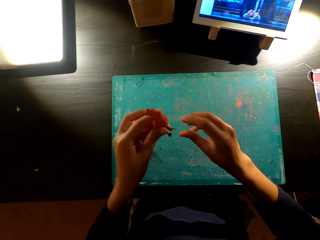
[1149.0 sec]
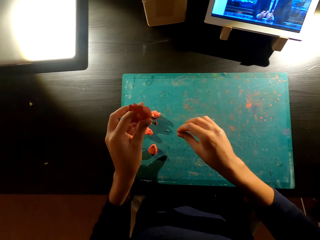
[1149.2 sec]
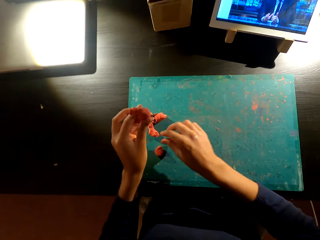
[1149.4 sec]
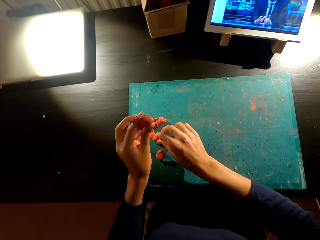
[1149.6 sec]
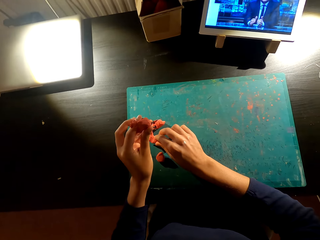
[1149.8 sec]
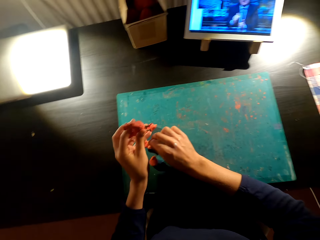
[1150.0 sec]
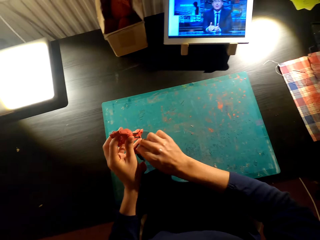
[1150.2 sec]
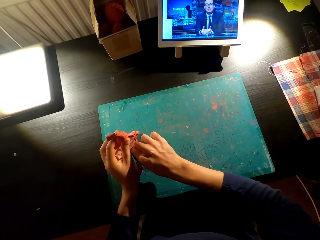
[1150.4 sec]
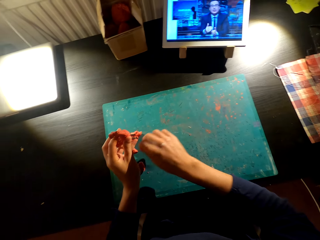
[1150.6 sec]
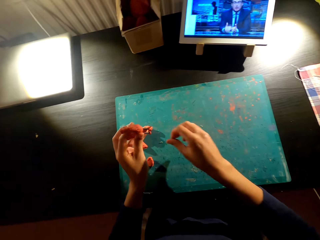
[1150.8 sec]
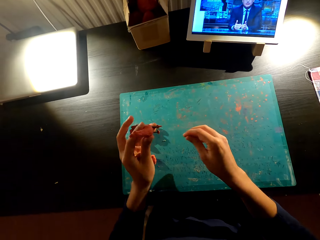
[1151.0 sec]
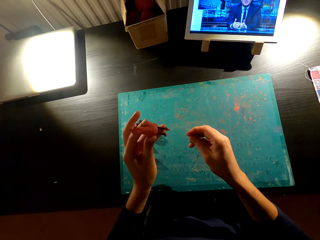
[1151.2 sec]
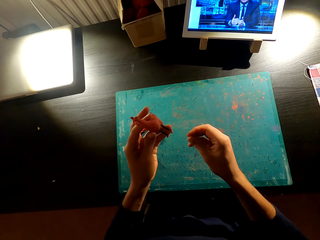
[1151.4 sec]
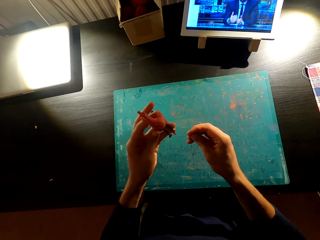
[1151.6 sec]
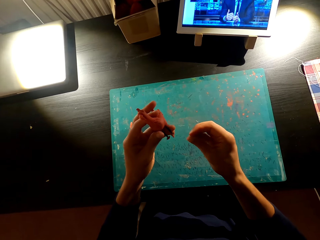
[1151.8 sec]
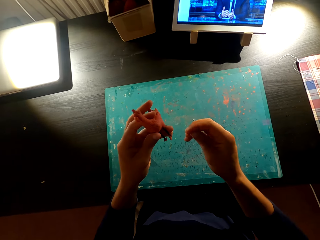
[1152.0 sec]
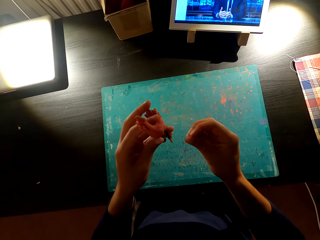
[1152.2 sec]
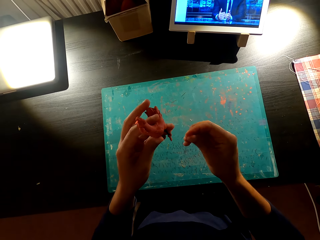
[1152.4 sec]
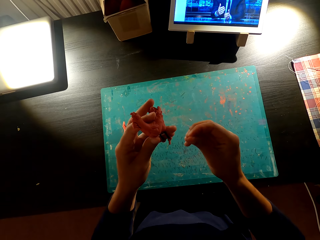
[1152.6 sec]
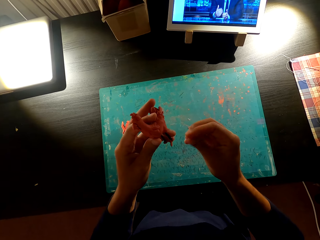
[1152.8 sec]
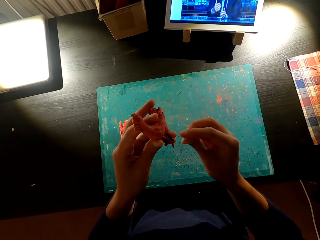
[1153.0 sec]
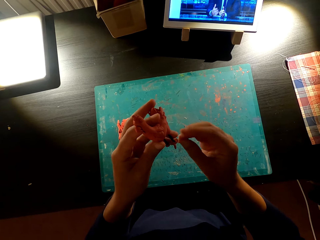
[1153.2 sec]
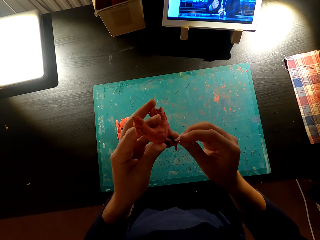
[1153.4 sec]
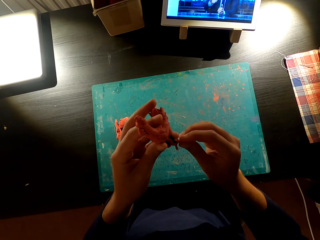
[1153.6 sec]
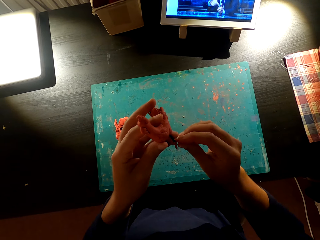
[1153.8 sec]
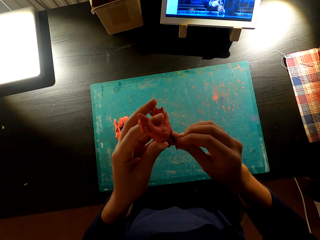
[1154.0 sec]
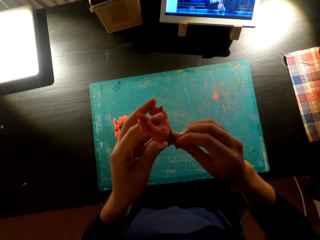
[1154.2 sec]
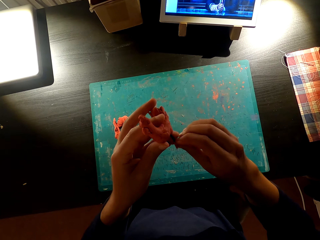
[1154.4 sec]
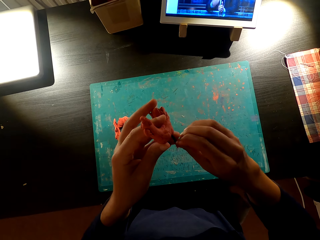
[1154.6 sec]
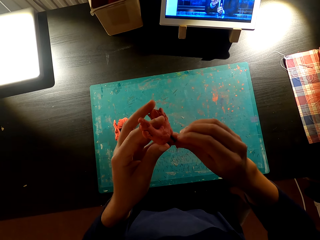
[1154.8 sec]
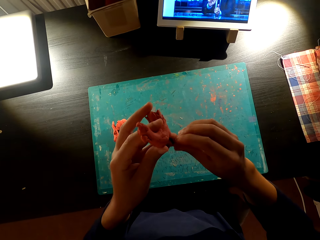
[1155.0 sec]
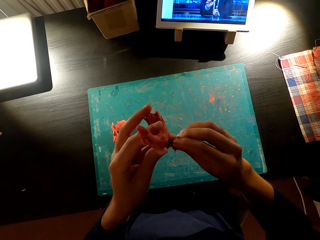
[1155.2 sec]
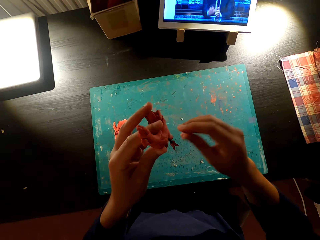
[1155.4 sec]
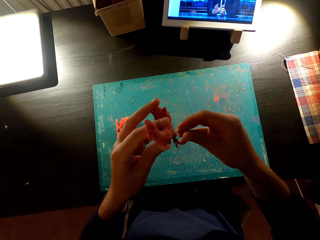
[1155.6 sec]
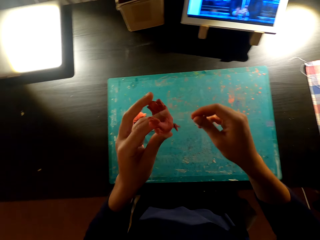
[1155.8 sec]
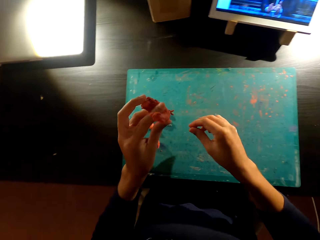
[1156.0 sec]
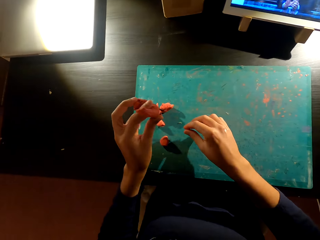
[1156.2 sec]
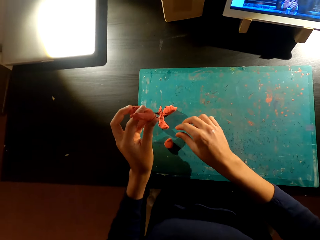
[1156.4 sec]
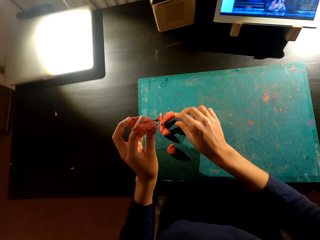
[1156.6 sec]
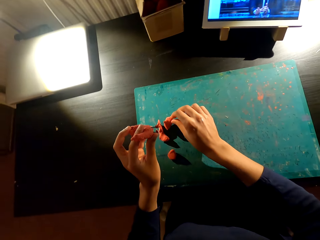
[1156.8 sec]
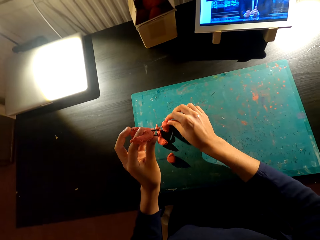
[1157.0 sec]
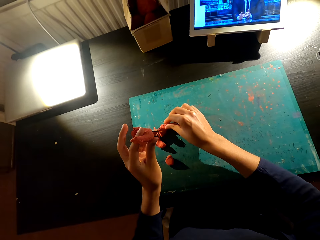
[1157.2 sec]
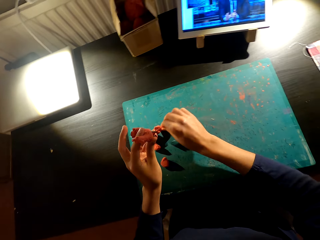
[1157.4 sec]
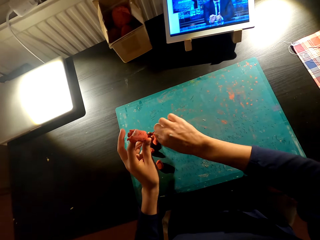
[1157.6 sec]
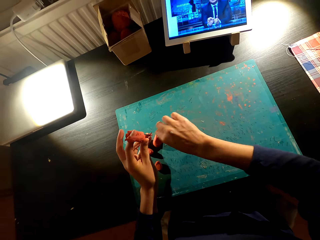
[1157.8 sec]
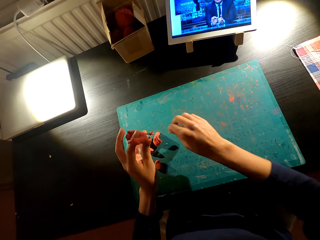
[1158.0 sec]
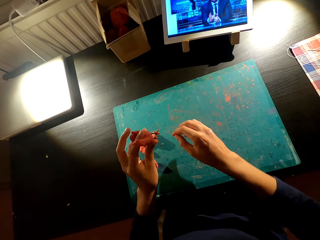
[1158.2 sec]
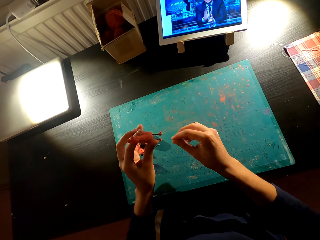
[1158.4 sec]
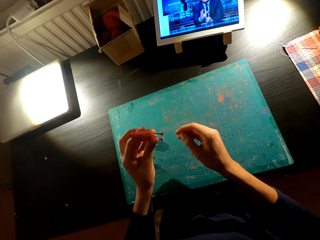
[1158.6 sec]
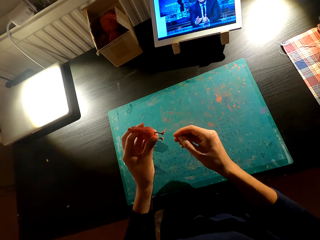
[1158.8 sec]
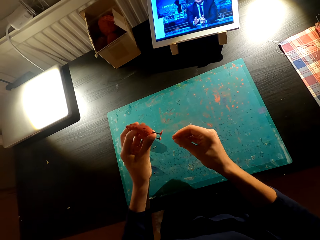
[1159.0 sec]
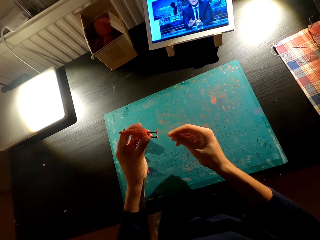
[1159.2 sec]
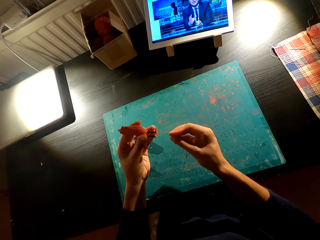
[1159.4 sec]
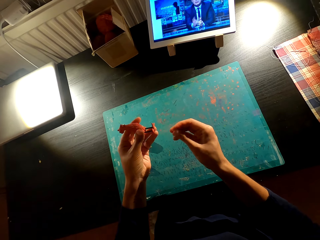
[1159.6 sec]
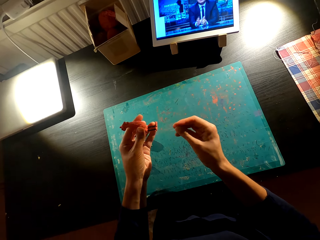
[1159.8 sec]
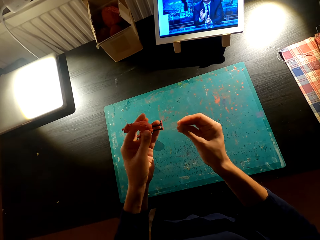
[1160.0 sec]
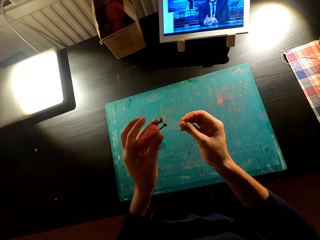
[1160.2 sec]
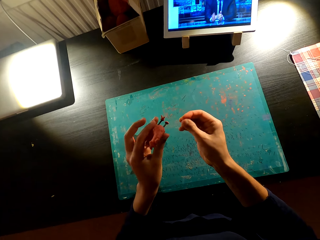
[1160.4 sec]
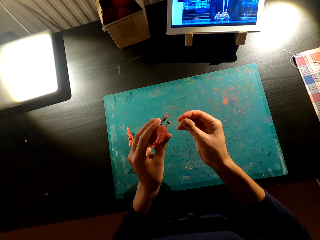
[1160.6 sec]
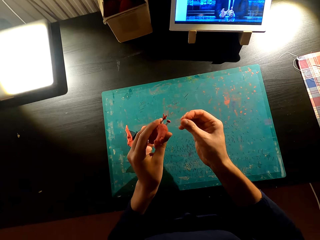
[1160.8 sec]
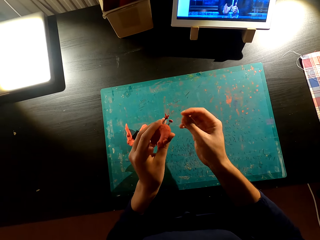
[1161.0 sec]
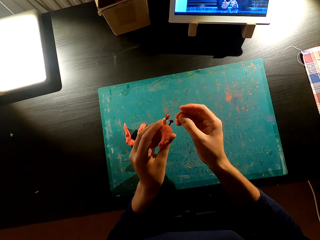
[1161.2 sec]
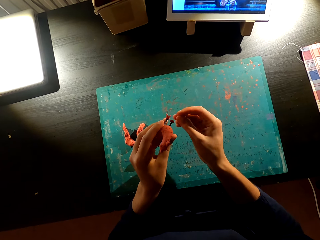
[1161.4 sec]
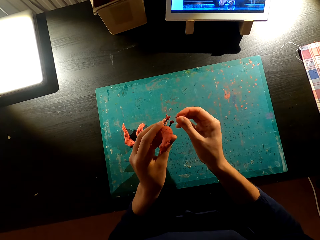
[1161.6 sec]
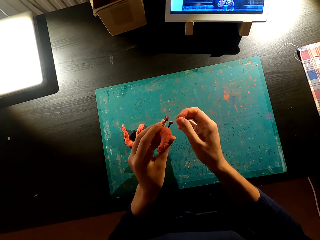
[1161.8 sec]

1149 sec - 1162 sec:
The camera wearer cuts the mold. They pick something from the table. They rub the mold. They move something with both hands. They put a stick on something. They attach the mold to the wire. They cut the mold. They pick something from the table. They rub the mold.

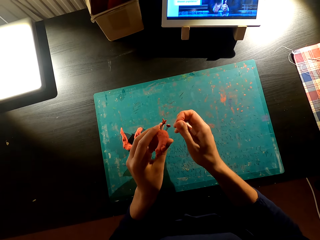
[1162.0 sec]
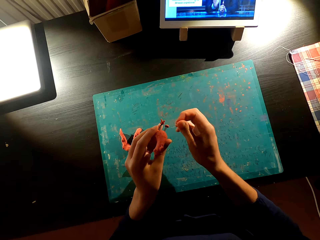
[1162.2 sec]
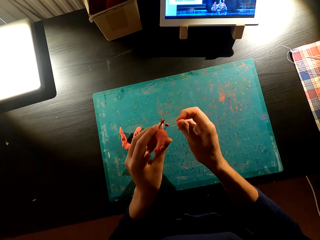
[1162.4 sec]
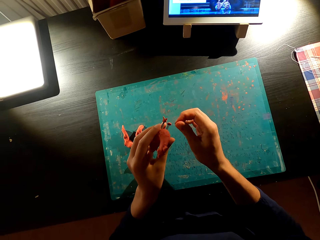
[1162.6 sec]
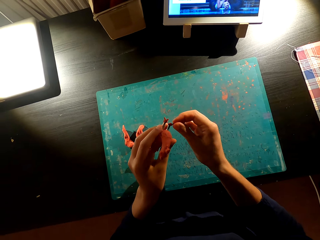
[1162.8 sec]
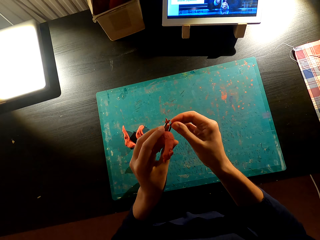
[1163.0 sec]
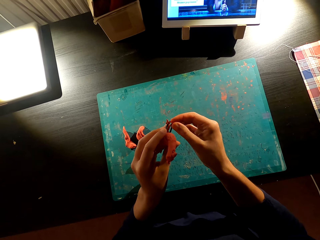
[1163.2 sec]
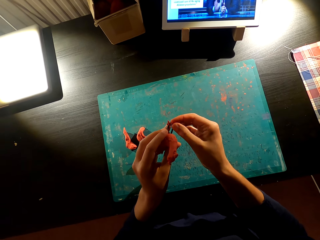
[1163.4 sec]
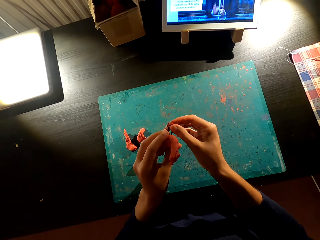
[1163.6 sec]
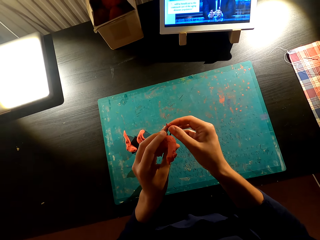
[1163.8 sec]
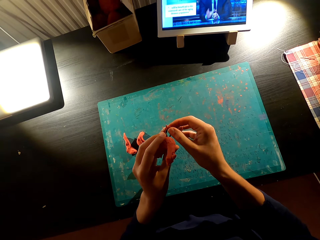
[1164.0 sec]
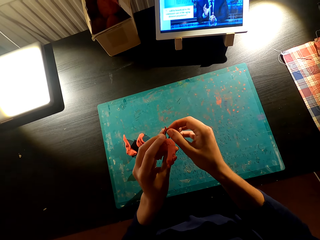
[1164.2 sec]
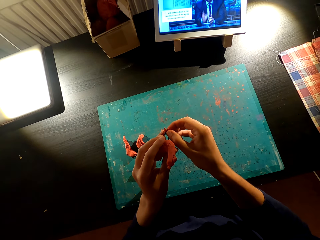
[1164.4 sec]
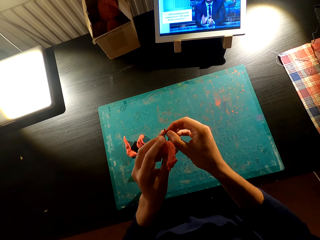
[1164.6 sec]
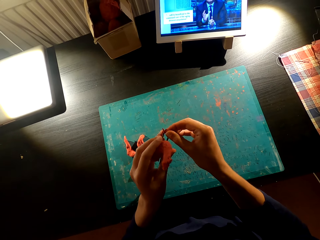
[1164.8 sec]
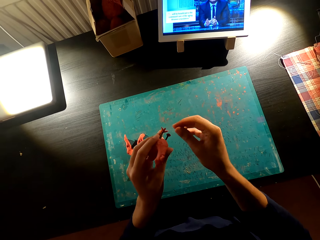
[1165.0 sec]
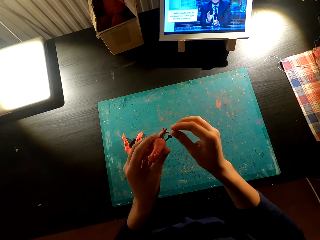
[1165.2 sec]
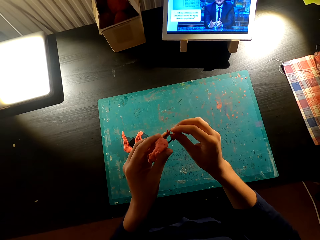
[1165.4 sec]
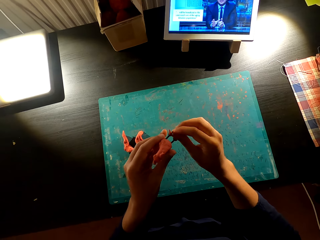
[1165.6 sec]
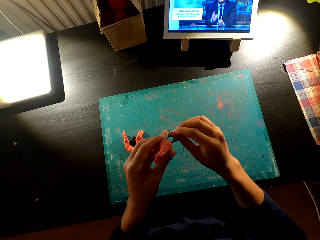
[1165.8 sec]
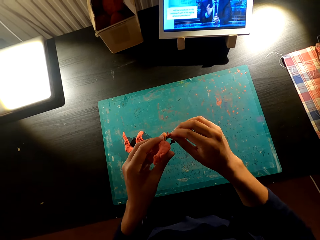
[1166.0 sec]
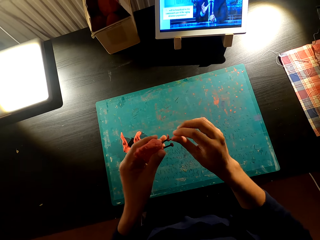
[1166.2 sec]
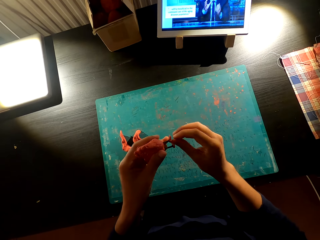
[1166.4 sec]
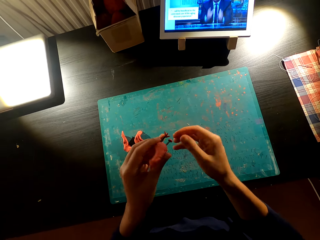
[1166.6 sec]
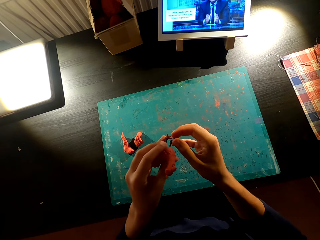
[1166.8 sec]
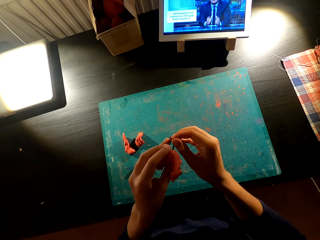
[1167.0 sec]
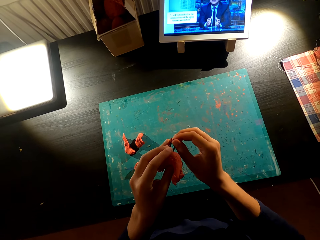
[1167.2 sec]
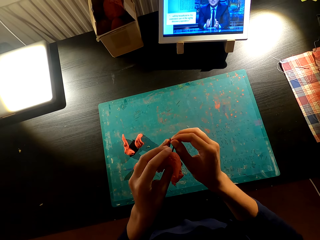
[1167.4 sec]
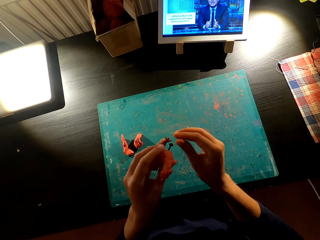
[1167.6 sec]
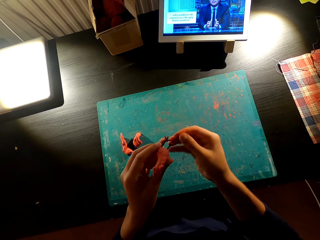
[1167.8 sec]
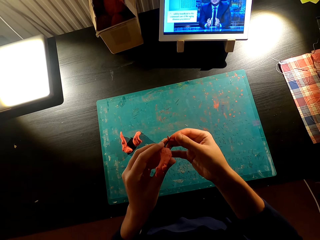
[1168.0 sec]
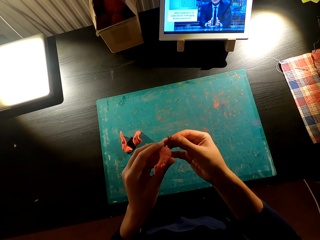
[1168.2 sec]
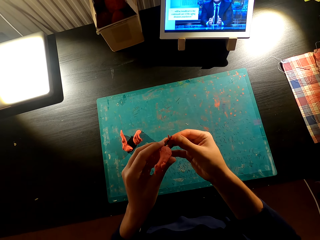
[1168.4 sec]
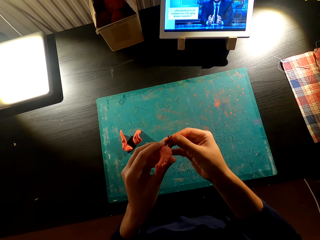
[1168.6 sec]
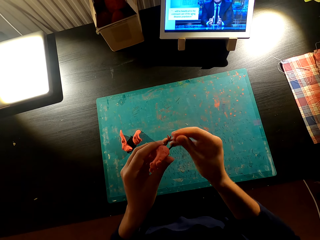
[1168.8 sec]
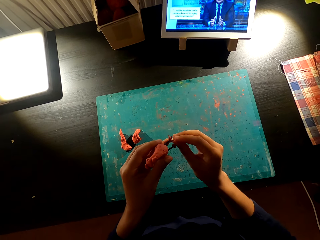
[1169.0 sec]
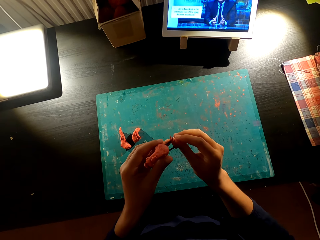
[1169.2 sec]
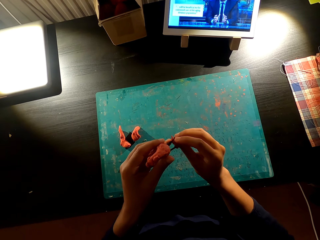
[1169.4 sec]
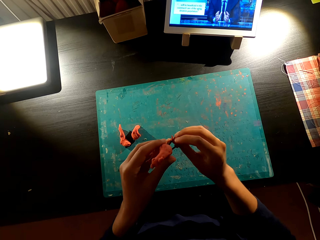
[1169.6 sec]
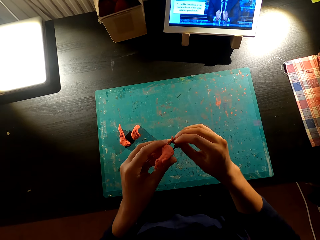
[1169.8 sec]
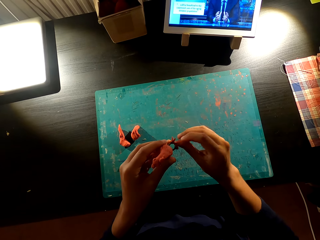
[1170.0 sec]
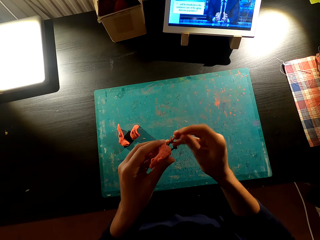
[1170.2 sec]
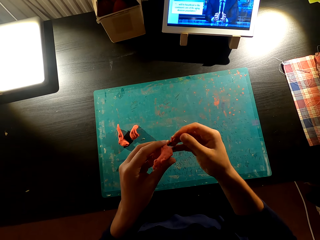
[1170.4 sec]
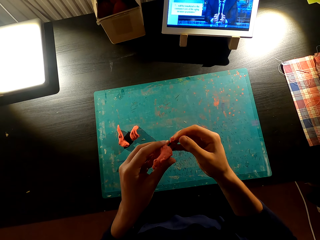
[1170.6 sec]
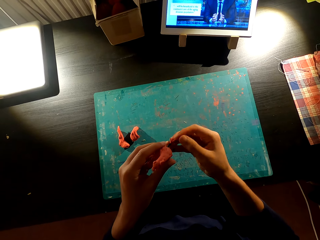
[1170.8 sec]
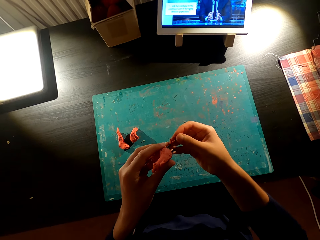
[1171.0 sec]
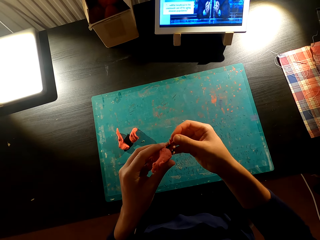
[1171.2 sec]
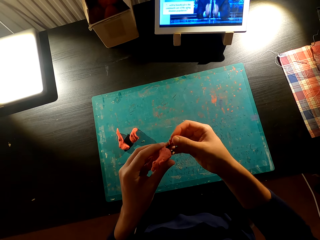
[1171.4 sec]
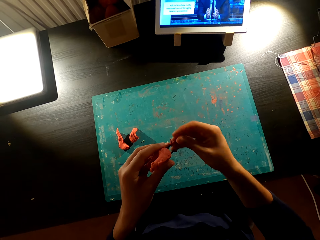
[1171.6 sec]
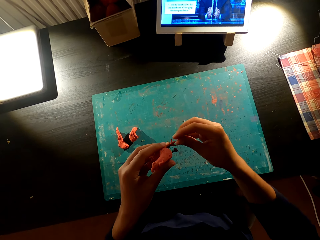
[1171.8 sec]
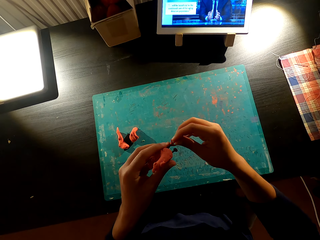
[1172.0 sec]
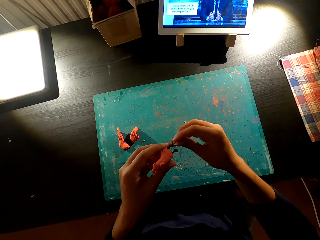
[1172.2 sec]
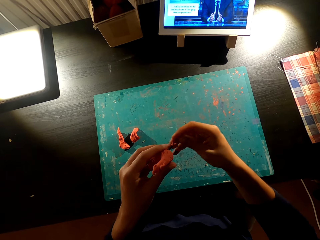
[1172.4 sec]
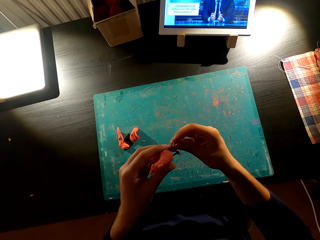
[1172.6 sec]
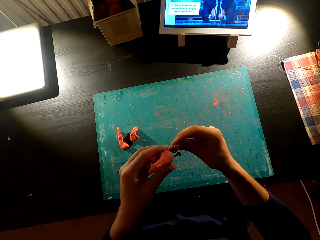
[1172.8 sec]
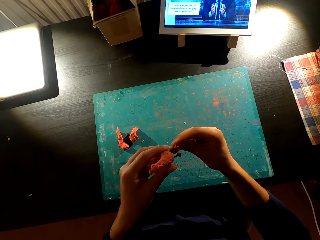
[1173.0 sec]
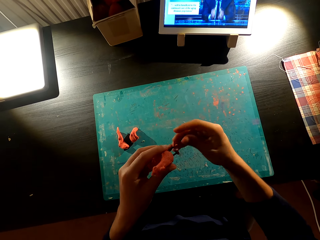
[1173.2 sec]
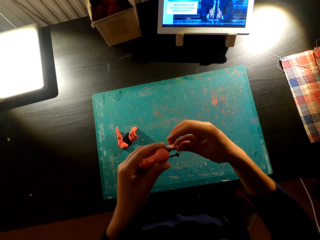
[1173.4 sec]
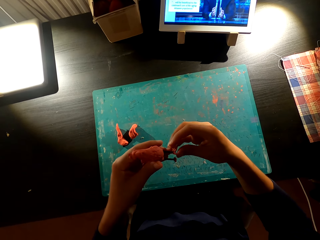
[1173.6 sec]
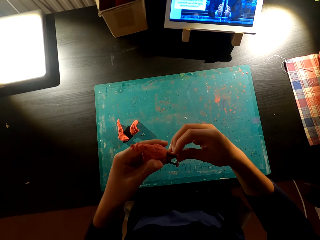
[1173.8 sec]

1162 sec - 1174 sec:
The camera wearer moves something on the hand. They attach the mold to the wire. They put something on something.
